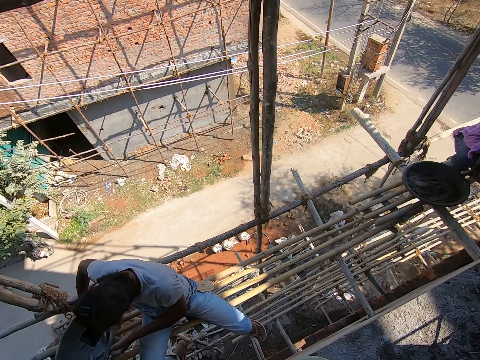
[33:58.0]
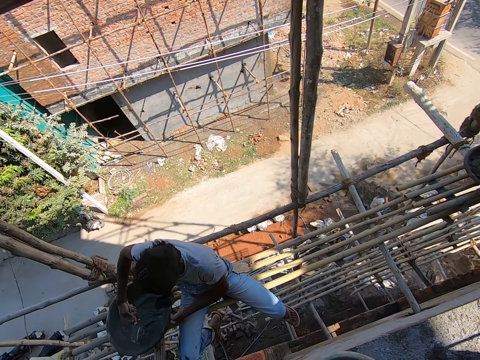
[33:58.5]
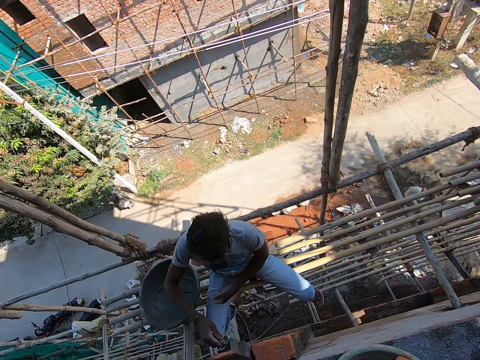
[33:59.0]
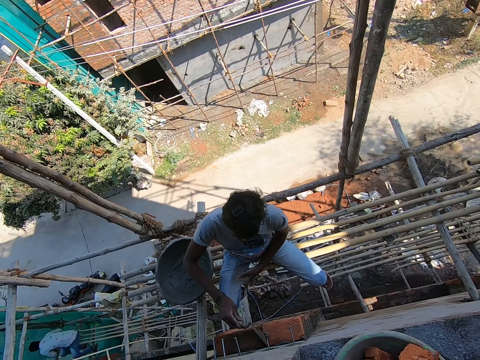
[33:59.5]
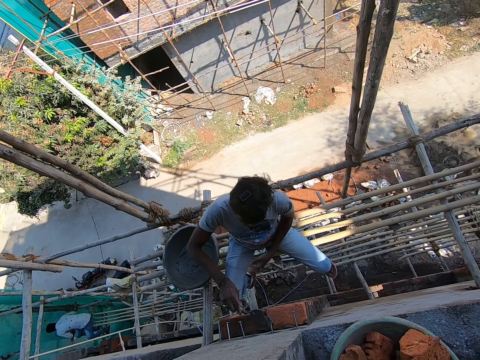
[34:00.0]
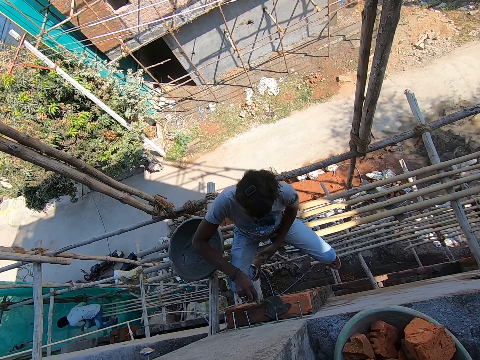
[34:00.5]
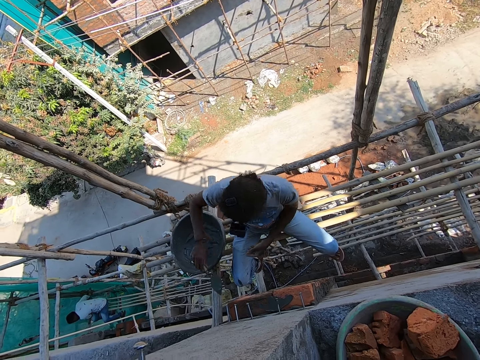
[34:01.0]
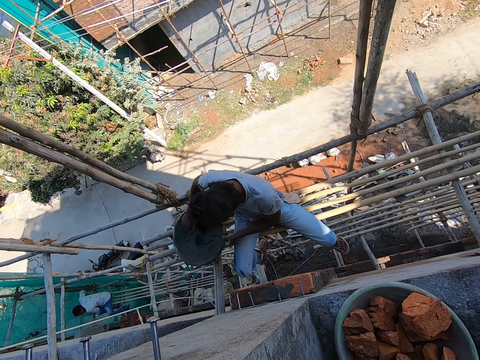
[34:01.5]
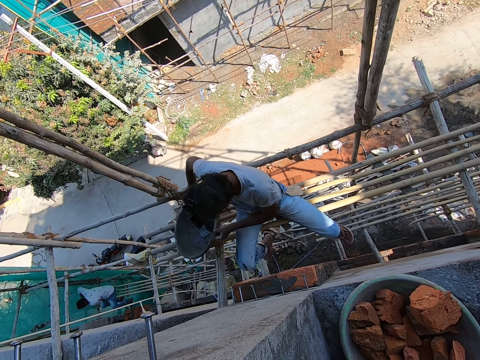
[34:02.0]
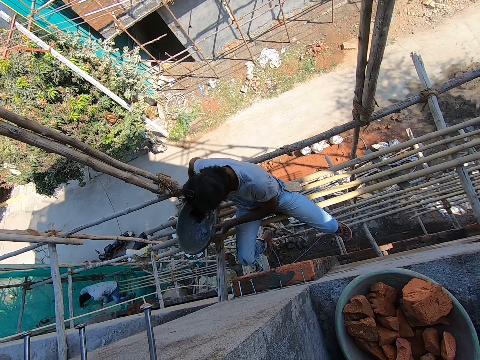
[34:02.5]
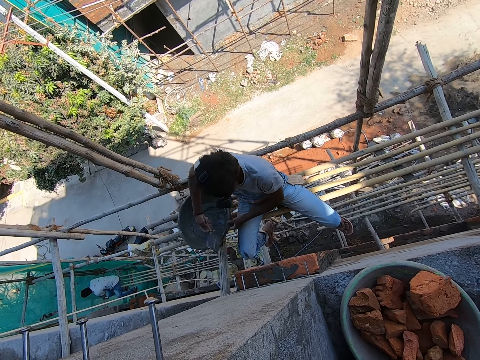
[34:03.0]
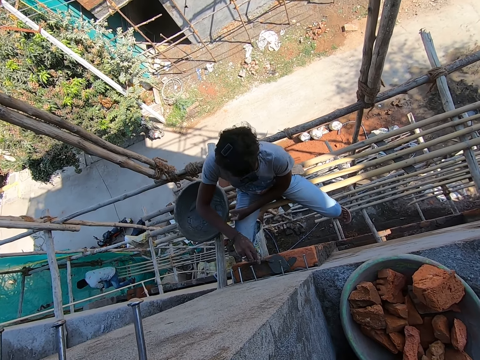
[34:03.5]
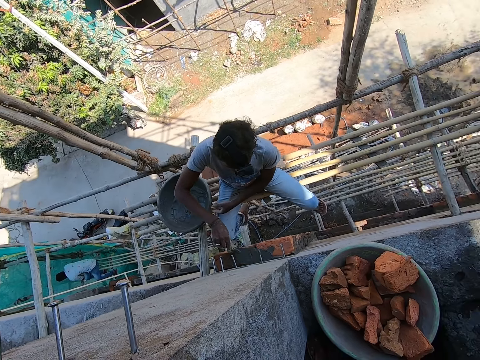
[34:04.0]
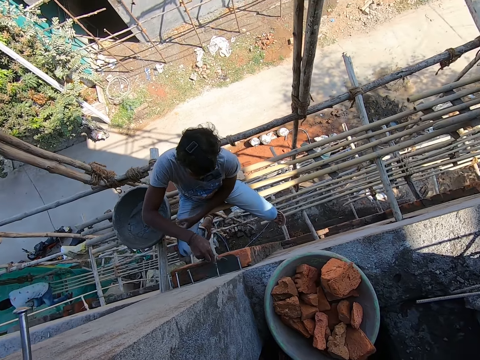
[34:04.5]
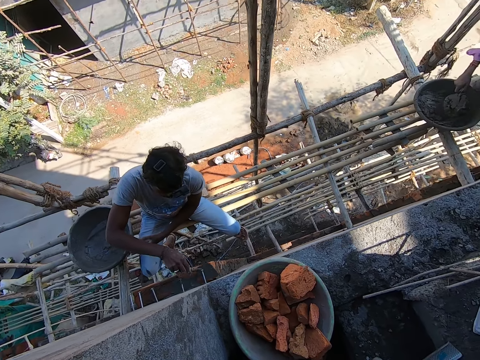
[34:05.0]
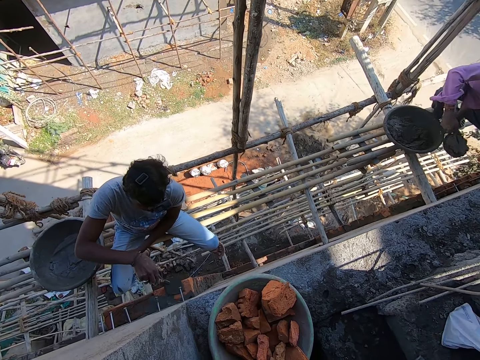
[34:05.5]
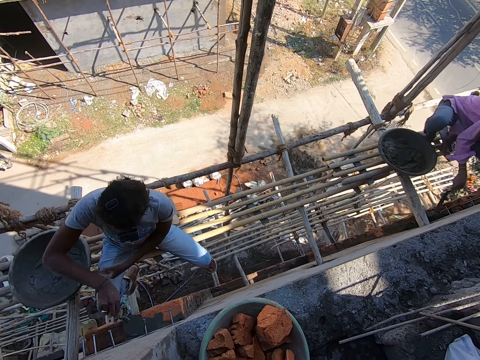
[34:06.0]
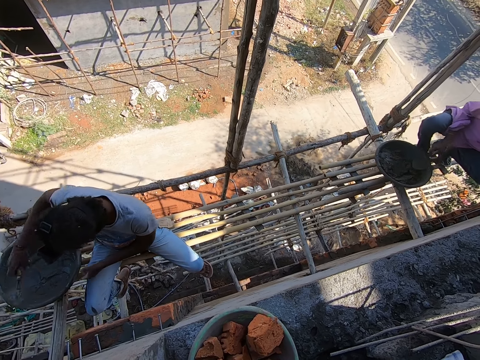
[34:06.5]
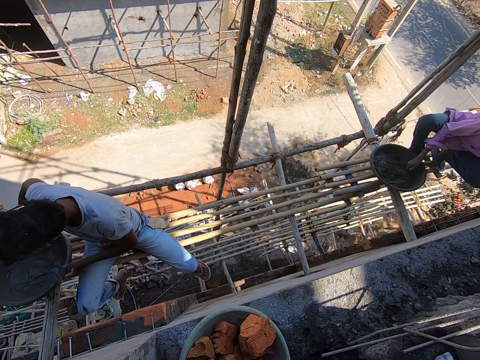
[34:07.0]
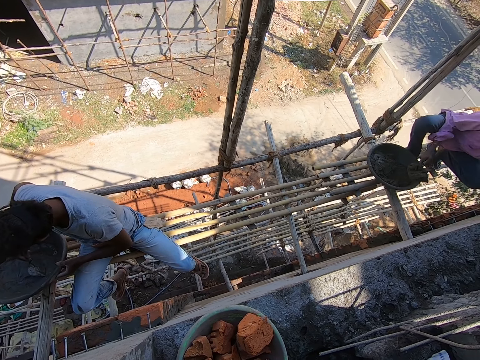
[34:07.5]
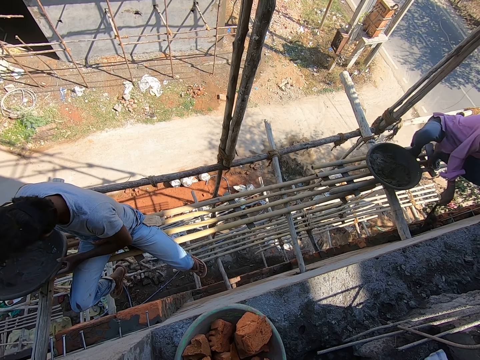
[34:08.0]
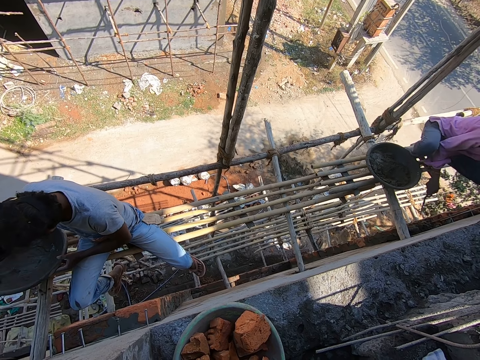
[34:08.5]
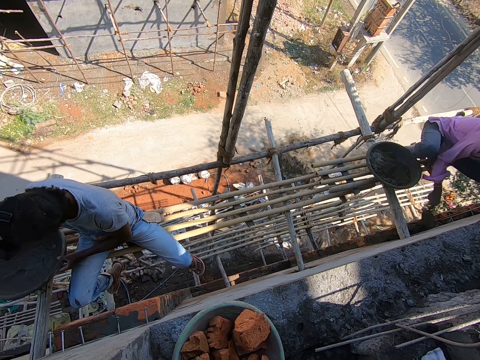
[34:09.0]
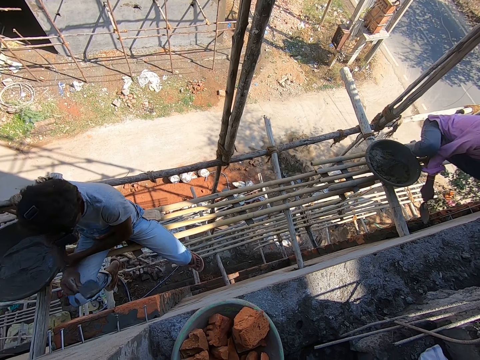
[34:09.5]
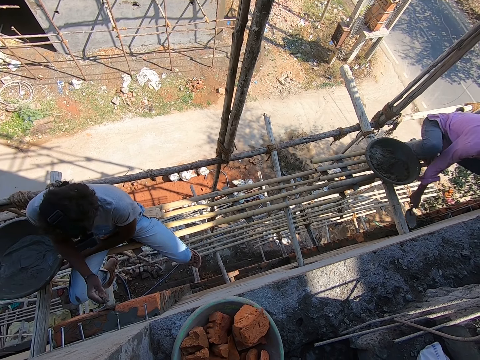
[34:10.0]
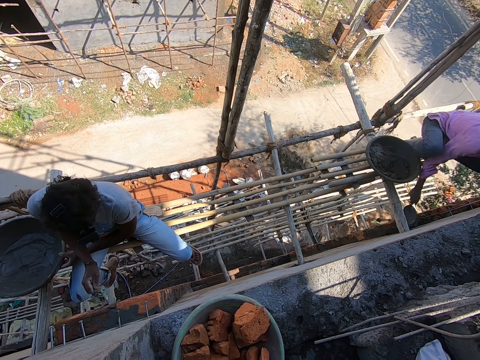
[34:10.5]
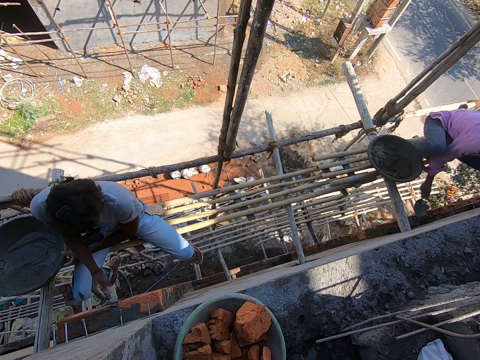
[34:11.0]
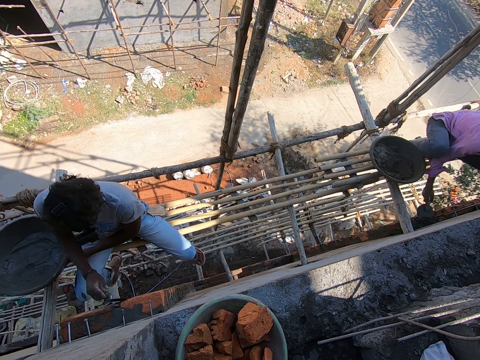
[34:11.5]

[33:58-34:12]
A man scoops mortar from the head pan on the scaffolding with a brick trowel in his right hand. He plasters the wall with the mortar on the brick trowel in his right hand. He holds the head pan on the scaffolding with his left hand. He scoops mortar from the head pan on the scaffolding with the brick trowel in his right hand. He plasters the wall with the mortar on the brick trowel in his right hand. Another man scoops mortar from the head pan on the scaffolding with a brick trowel in his right hand. He pours the mortar in the brick trowel in his right hand on the wall. He scoops mortar from the head pan on the scaffolding with the brick trowel in his right hand. The first man scoops mortar from the head pan on the scaffolding with the brick trowel in his right hand. The other man pours the mortar in the brick trowel in his right hand on the wall. He smoothens plaster on the wall with the brick trowel in his right hand. The first man plasters the wall with the mortar on the brick trowel in his right hand.

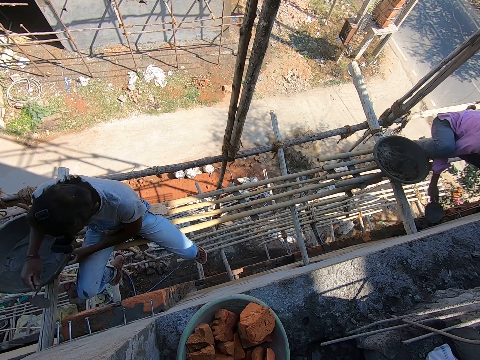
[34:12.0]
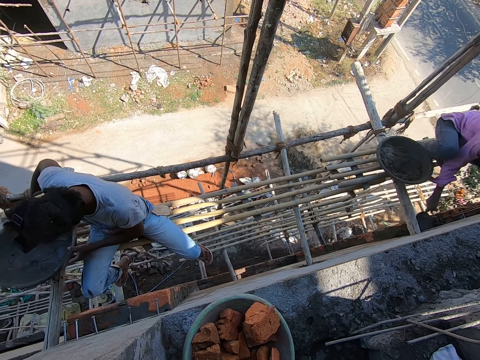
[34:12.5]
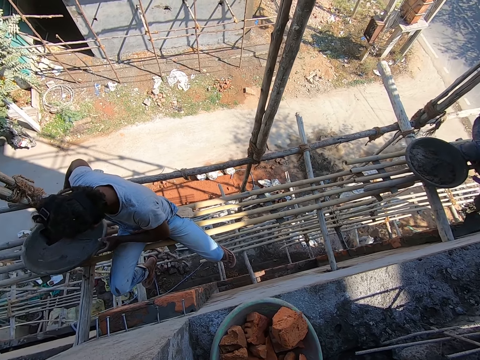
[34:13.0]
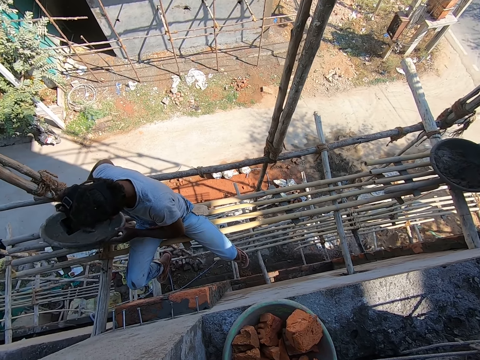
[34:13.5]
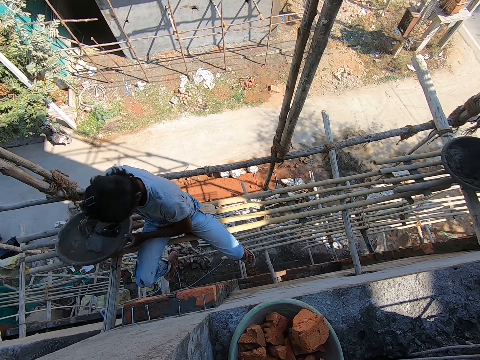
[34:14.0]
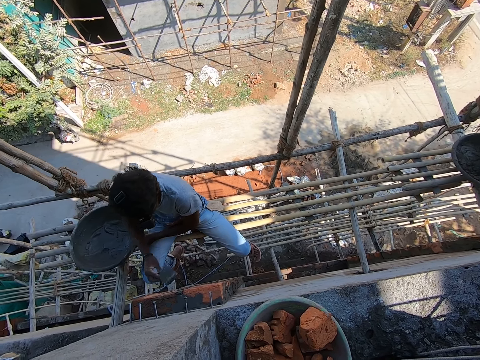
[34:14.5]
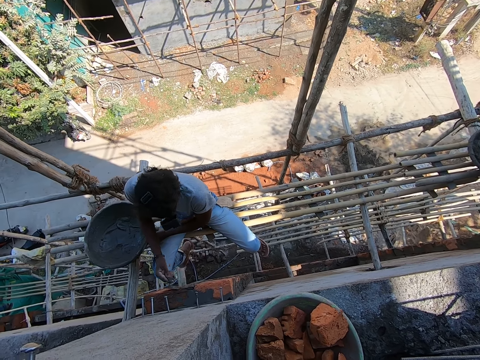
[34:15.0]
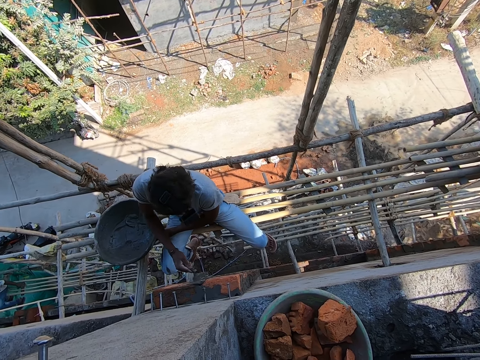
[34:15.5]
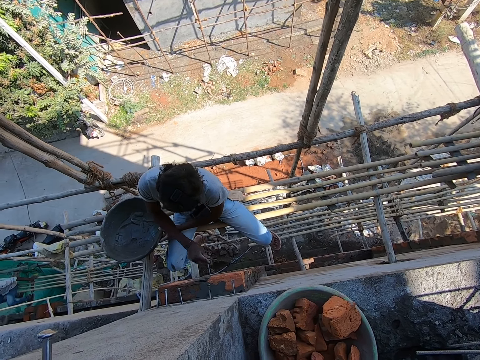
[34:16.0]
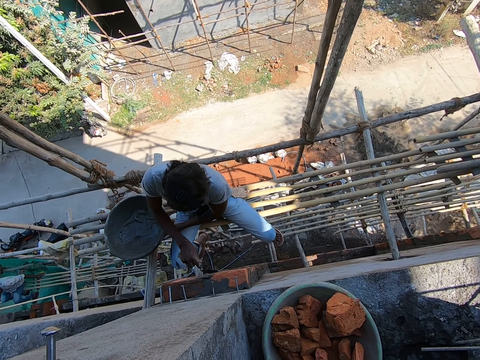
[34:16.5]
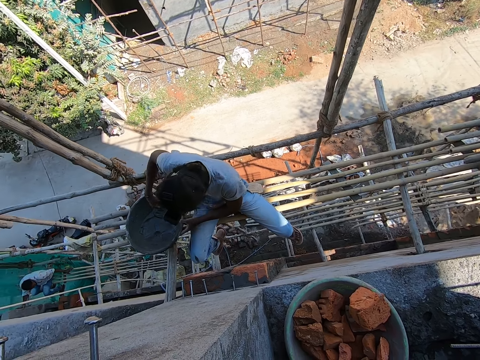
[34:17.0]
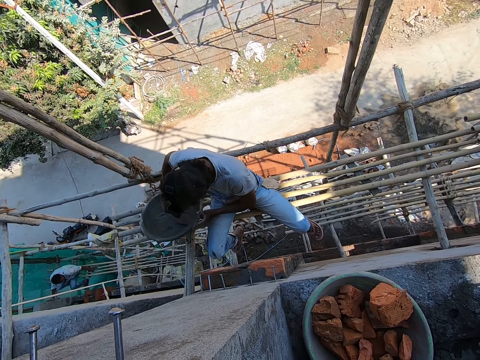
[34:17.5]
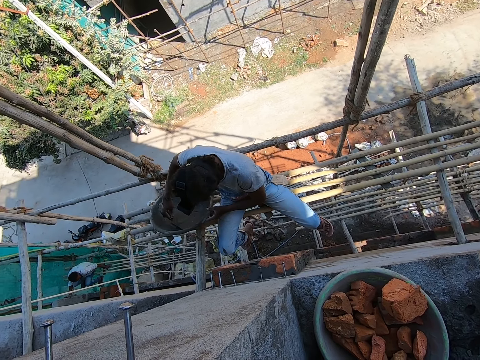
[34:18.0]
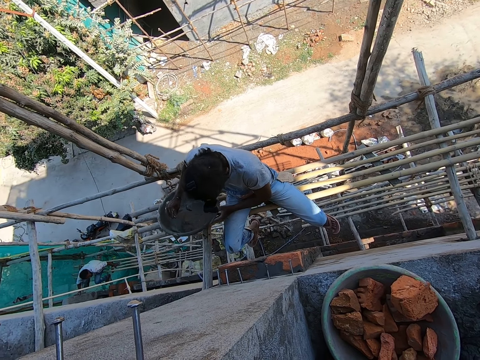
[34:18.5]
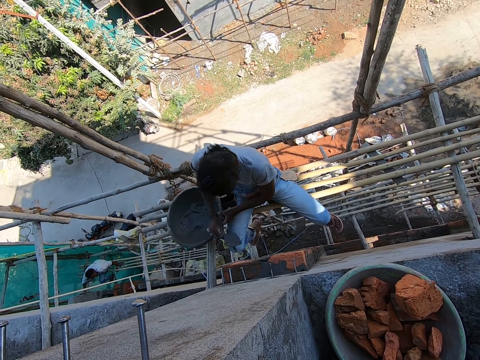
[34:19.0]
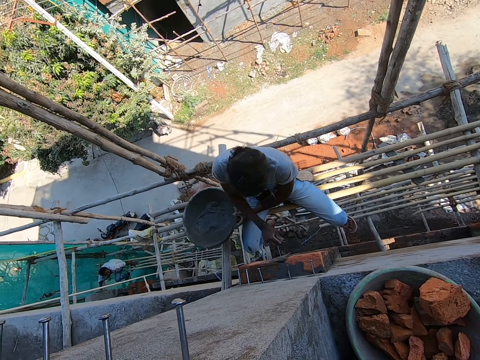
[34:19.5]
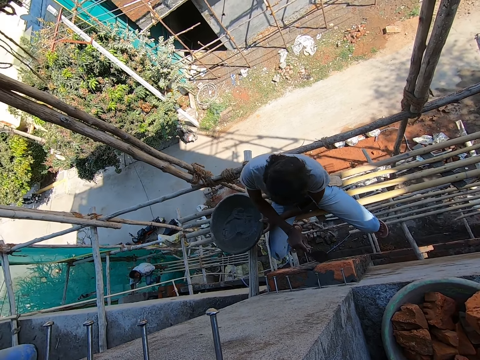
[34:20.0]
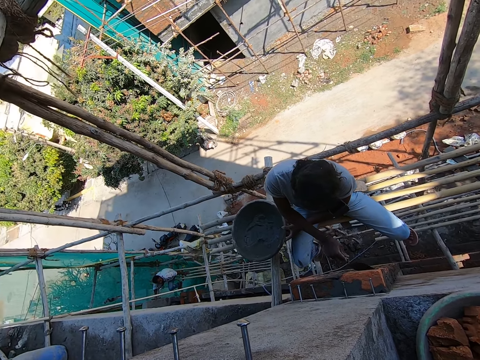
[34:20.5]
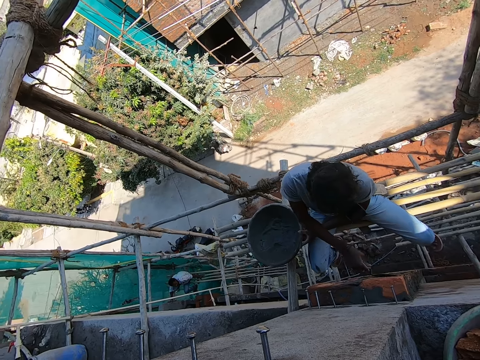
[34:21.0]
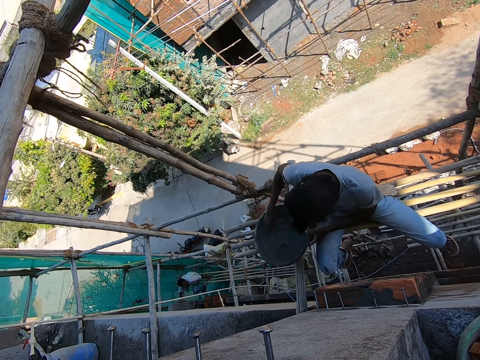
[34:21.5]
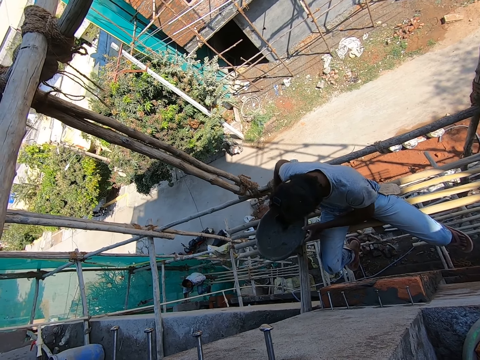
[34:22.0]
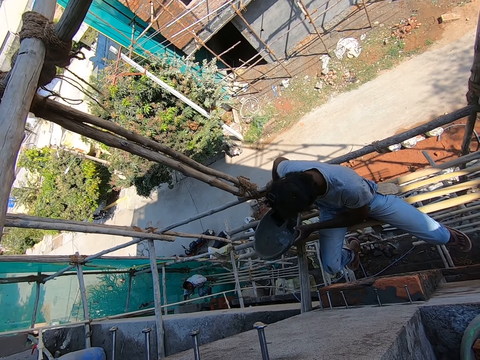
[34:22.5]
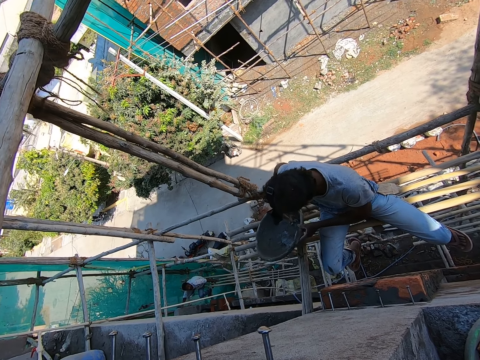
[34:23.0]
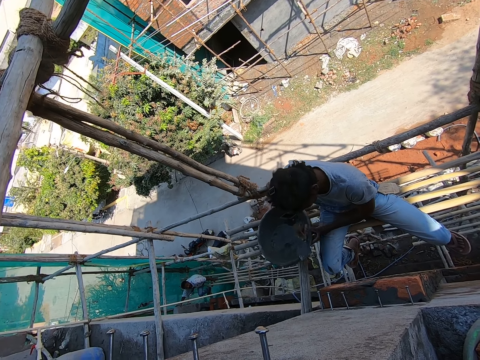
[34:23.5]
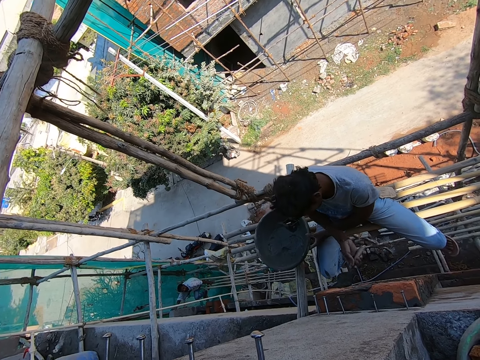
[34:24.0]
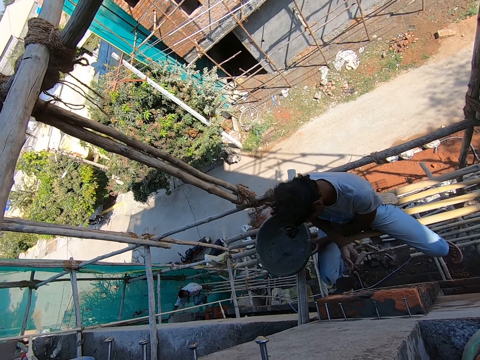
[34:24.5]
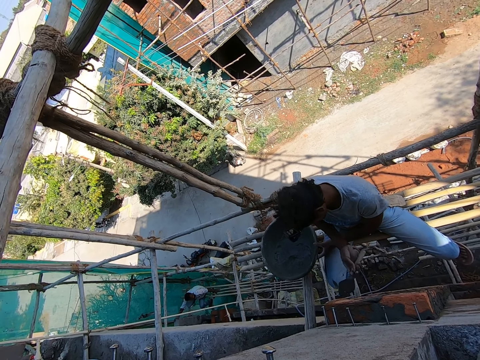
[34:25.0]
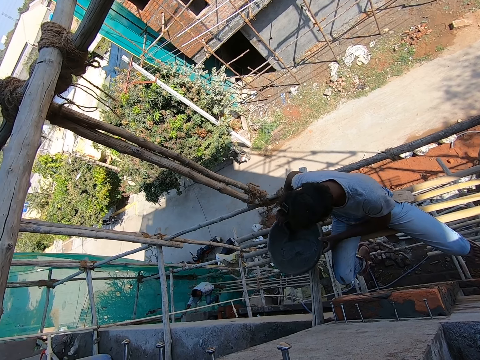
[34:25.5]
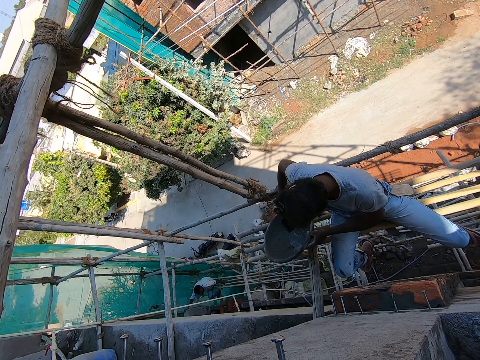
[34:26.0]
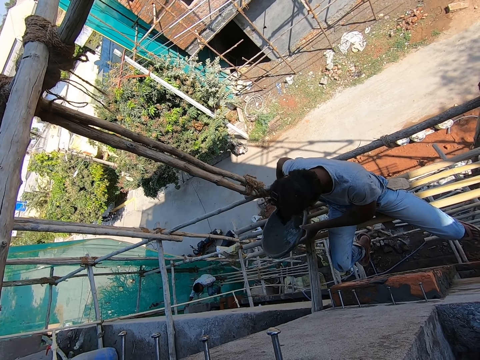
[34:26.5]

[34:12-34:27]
A man scoops mortar from the head pan on the scaffolding with a brick trowel in his right hand. He plasters the wall with the mortar on the brick trowel in his right hand. He scoops mortar from the head pan on the scaffolding with the brick trowel in his right hand. He plasters the wall with the mortar on the brick trowel in his right hand. He scoops mortar from the head pan on the scaffolding with the brick trowel in his right hand. He plasters the wall with the mortar on the brick trowel in his right hand. He scoops mortar from the head pan on the scaffolding with the brick trowel in his right hand.
